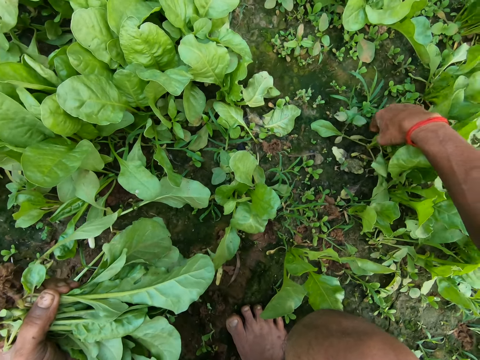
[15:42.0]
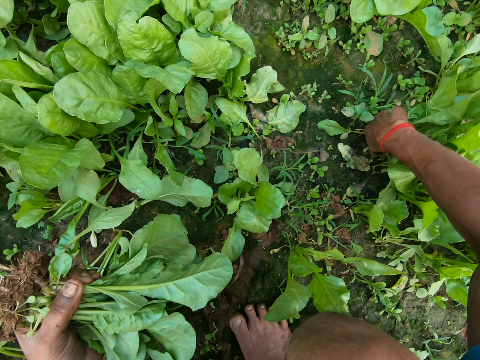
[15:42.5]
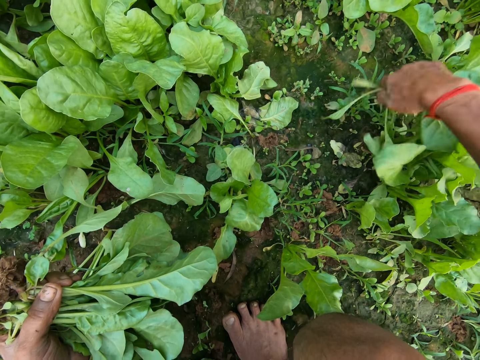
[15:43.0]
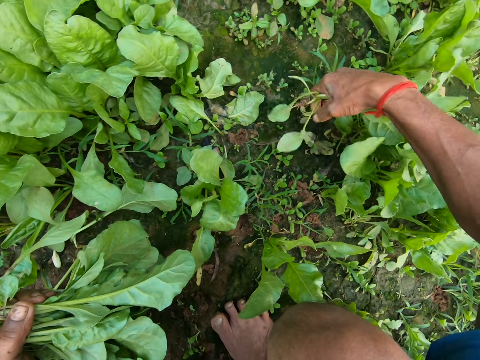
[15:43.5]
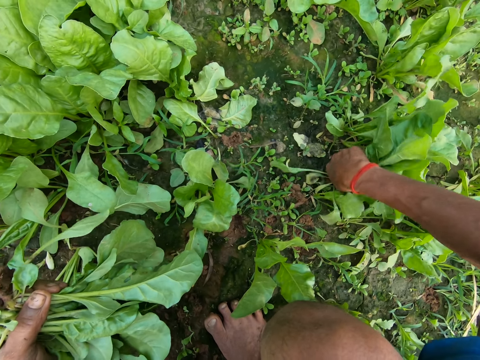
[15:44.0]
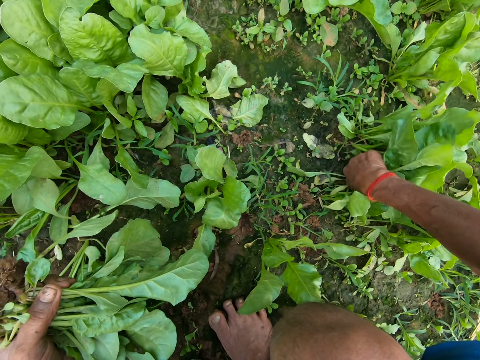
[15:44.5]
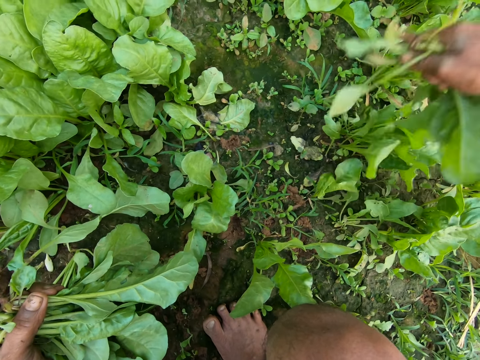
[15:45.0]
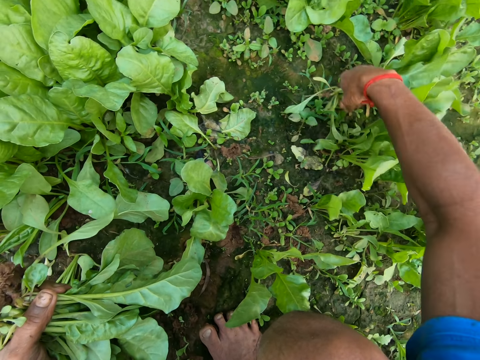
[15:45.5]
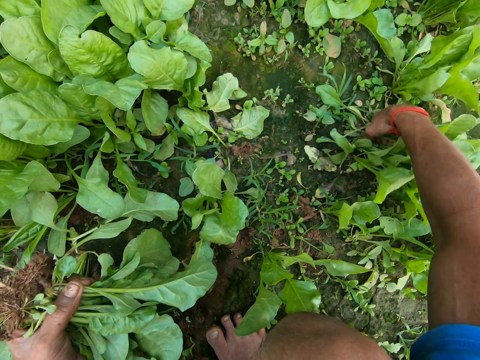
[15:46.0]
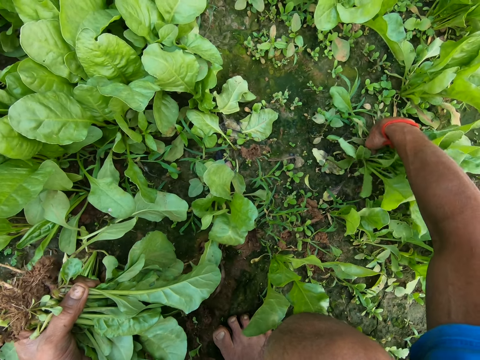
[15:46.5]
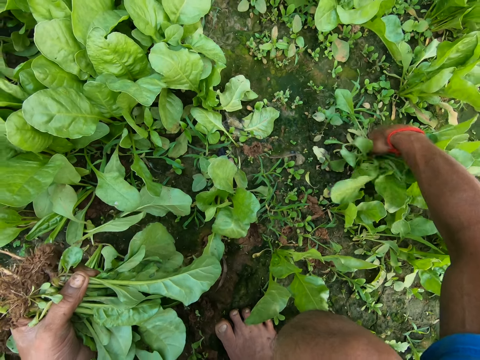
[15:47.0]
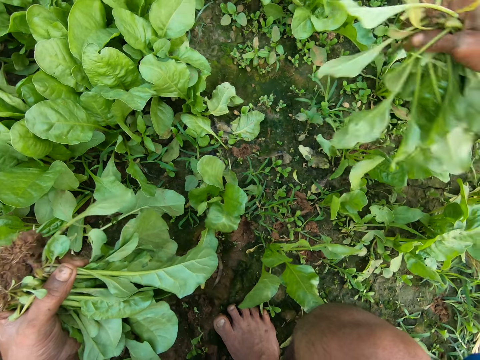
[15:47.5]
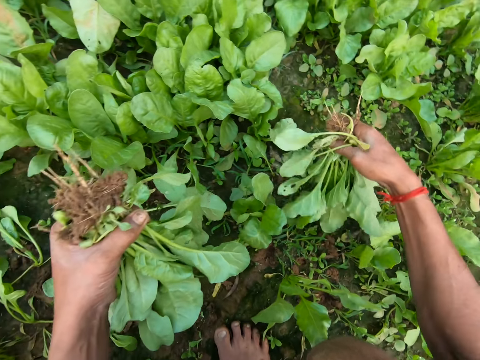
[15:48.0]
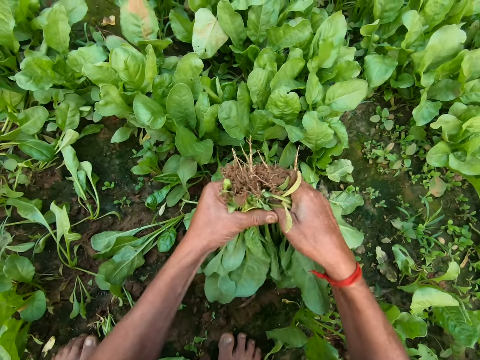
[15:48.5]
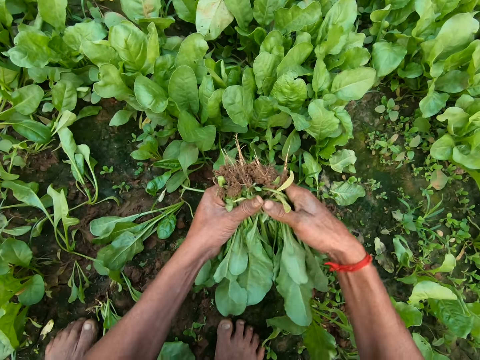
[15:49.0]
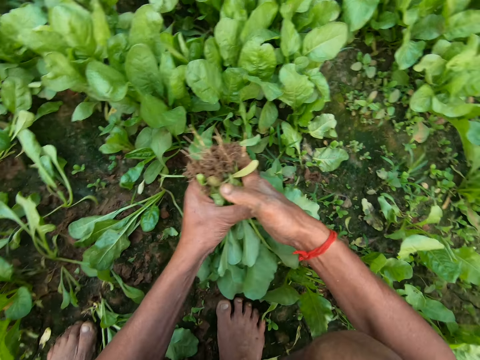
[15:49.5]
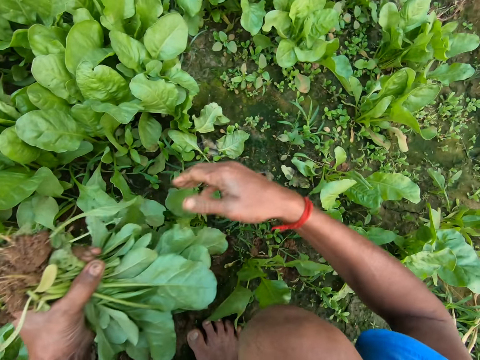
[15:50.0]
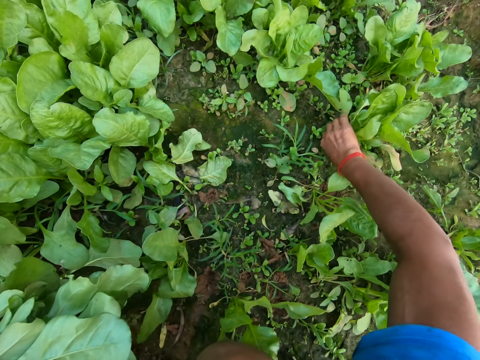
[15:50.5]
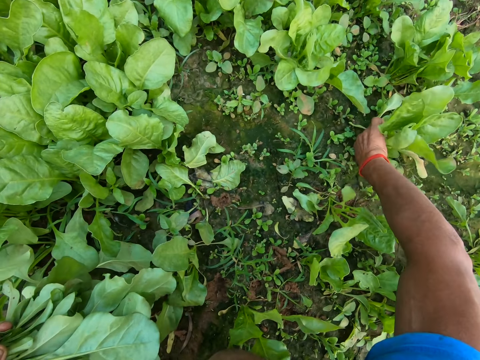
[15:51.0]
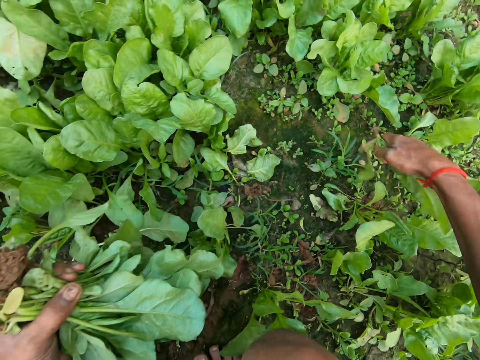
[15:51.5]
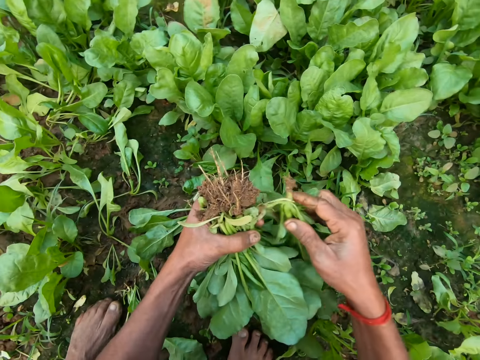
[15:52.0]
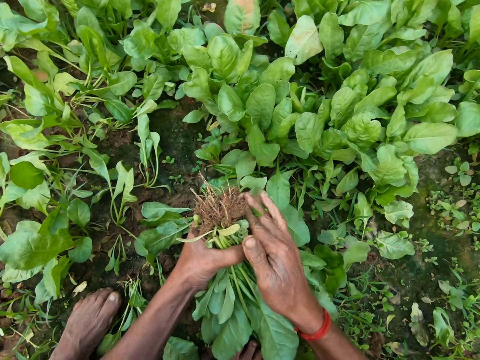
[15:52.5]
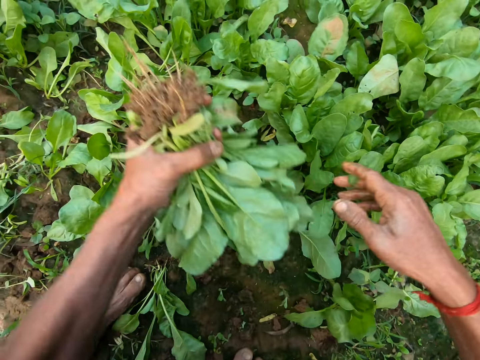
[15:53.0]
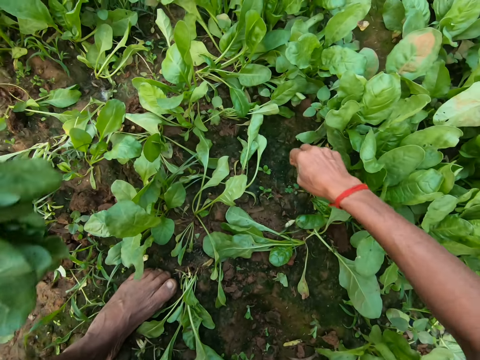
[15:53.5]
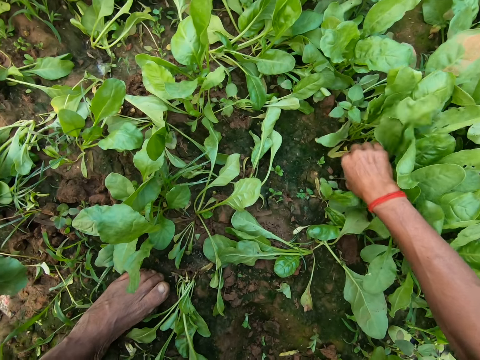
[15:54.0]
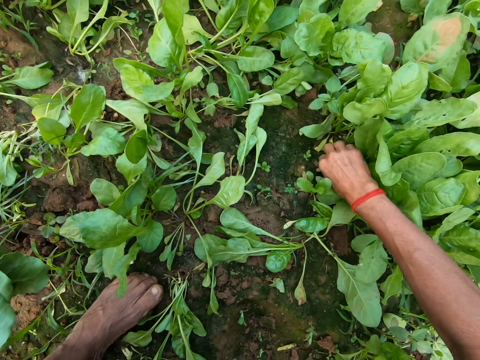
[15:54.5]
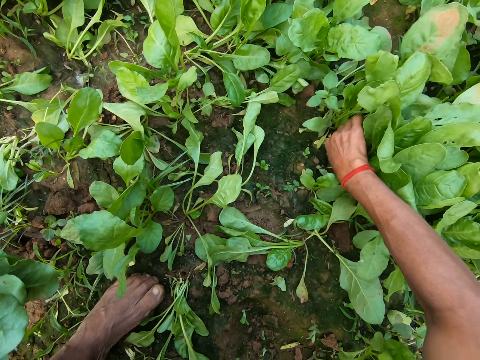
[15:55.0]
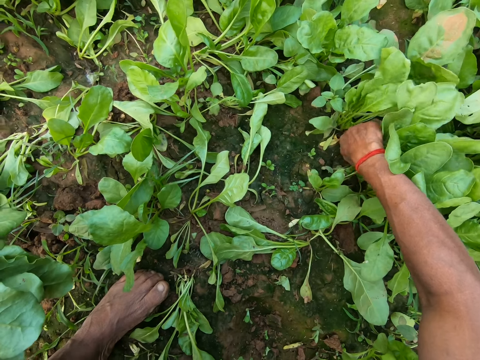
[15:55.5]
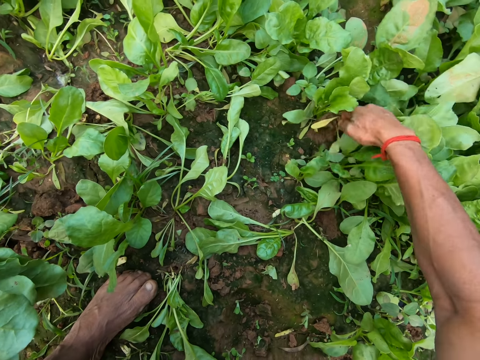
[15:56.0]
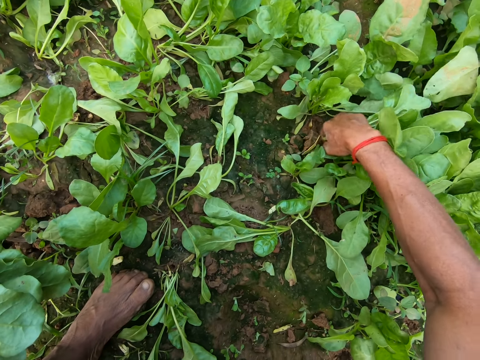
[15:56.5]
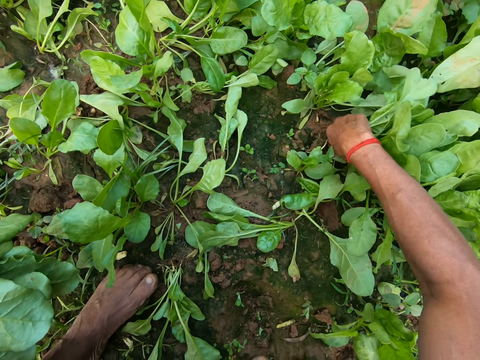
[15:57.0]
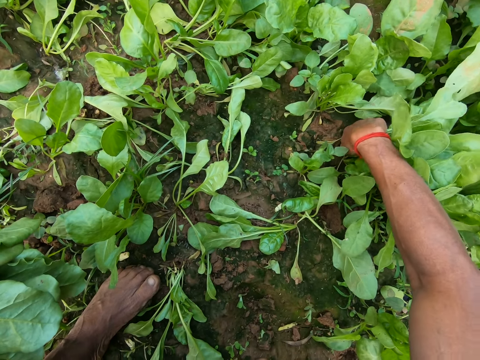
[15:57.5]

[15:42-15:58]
The camera wearer uproots a green vegetable from the ground with his right hand repeatedly. He passes the green vegetable in his right hand to his left hand. He uproots a green vegetable from the ground with his right hand. He passes the green vegetable in his right hand to his left hand. He uproots a green vegetable from the ground with his right hand.

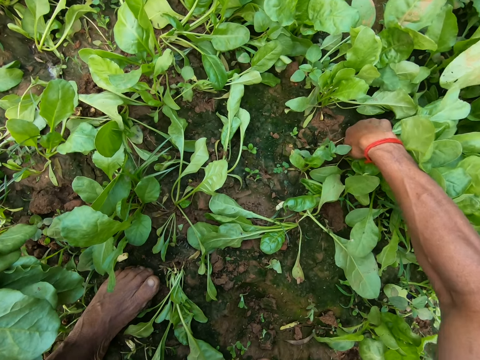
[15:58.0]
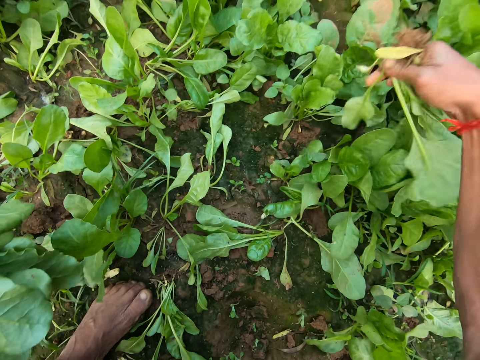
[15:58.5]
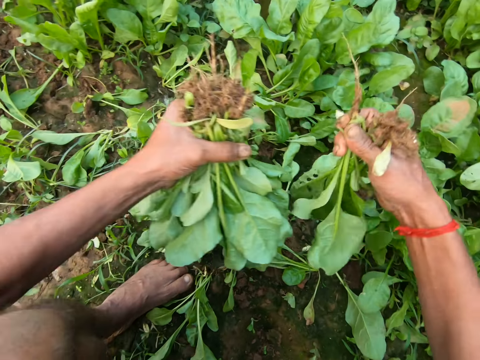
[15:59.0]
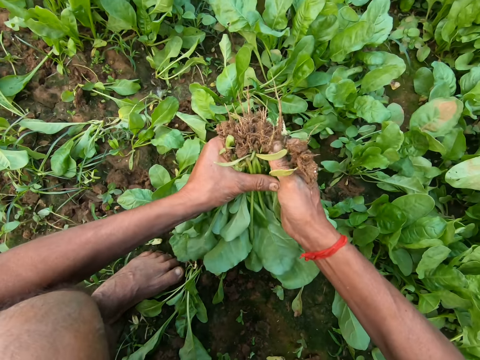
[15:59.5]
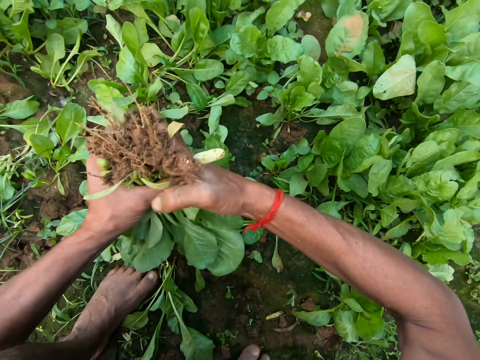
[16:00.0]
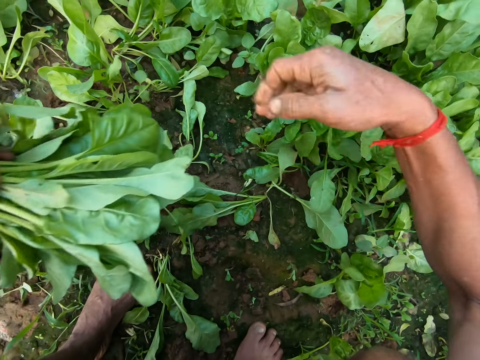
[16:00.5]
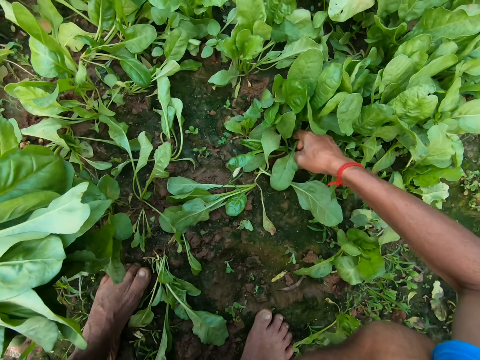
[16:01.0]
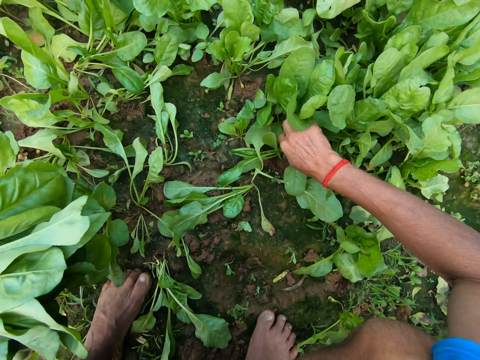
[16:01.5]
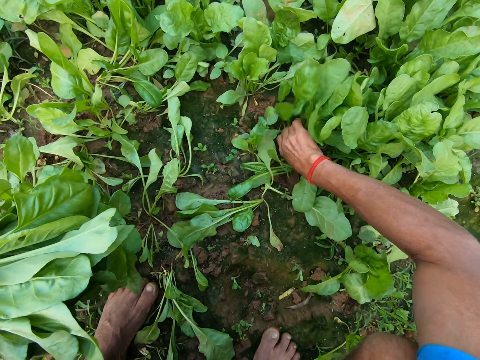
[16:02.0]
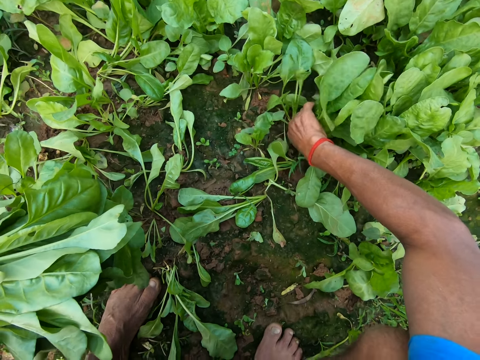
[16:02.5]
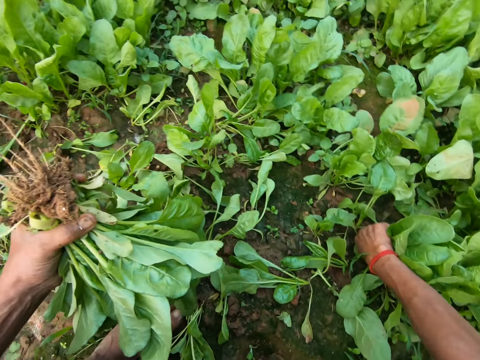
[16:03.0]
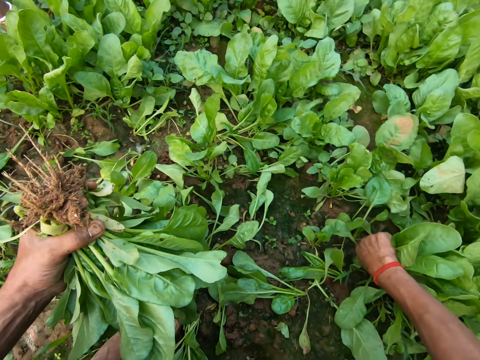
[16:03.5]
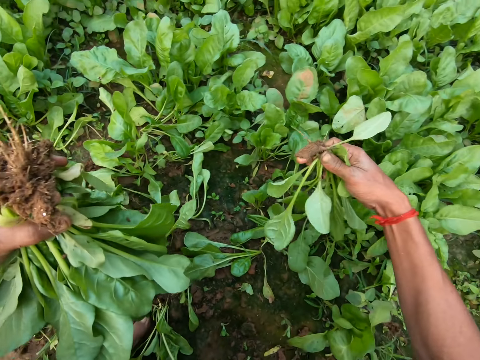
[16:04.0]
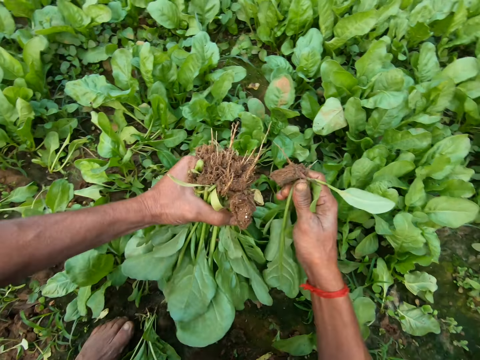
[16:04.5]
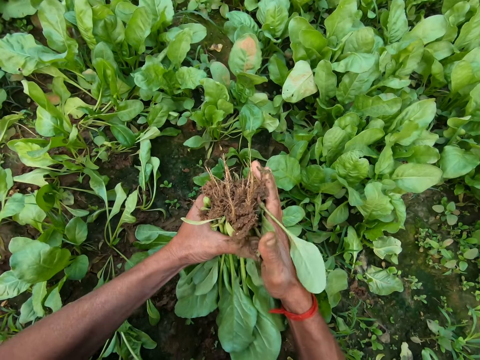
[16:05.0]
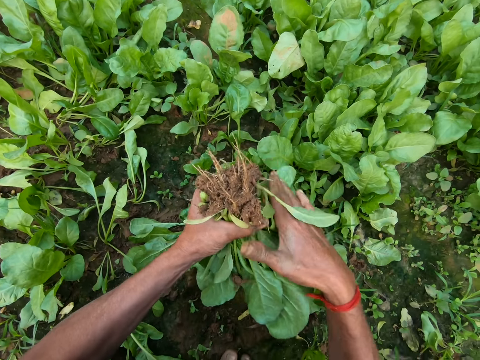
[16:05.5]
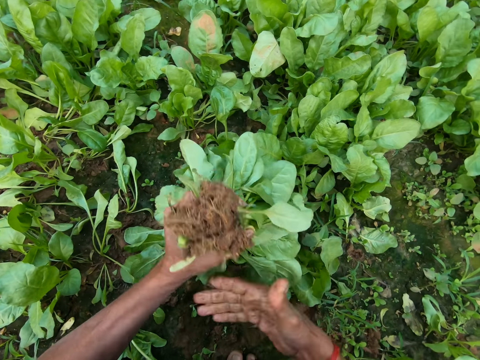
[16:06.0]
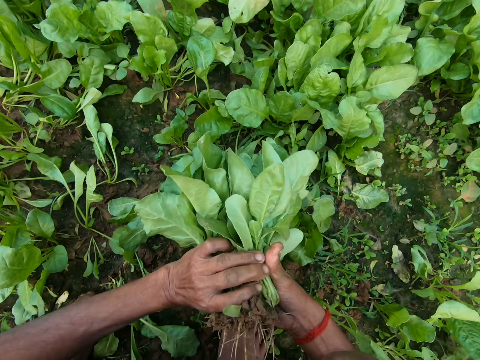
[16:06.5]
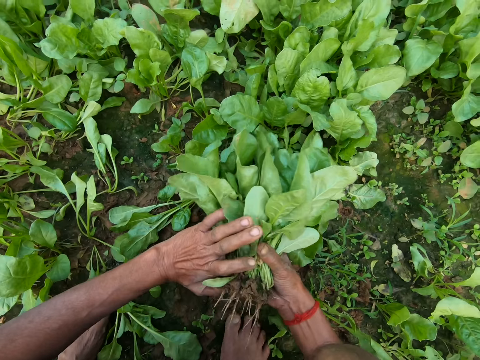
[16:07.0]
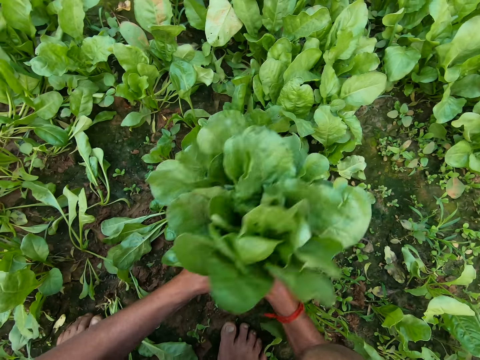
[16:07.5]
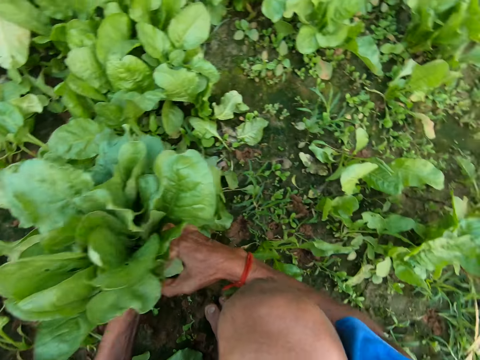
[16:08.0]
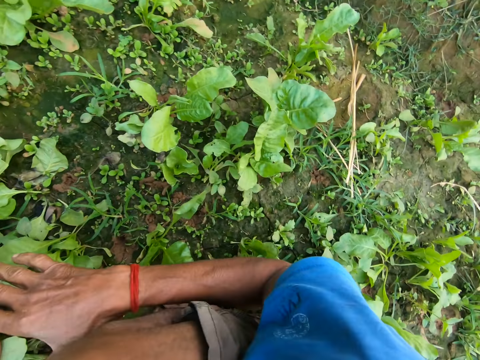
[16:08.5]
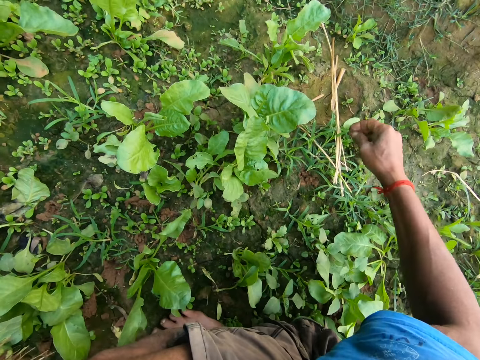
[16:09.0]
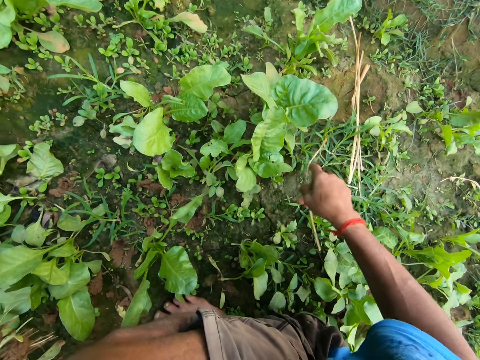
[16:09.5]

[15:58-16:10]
The camera wearer passes the green vegetable or kales in his right hand to his left hand. He uproots a green vegetable from the ground with his right hand. He passes the green vegetable in his right hand to his left hand. He converses. He passes the kales to the right hand. He holds the green vegetables with both hands. He passes the kales to the left hand. He moves the rope. He takes the rope on the ground with his right hand.
